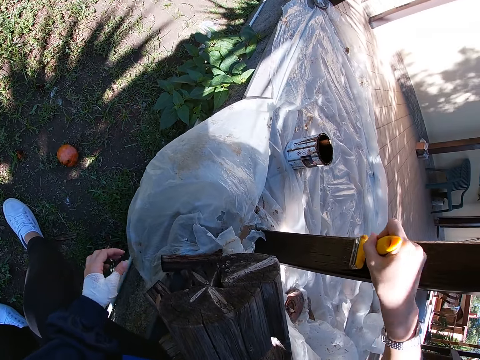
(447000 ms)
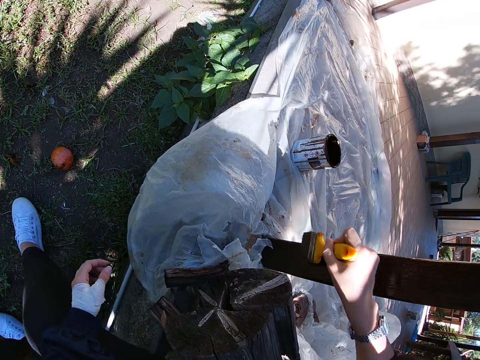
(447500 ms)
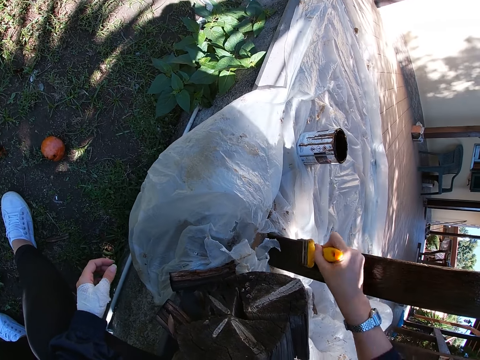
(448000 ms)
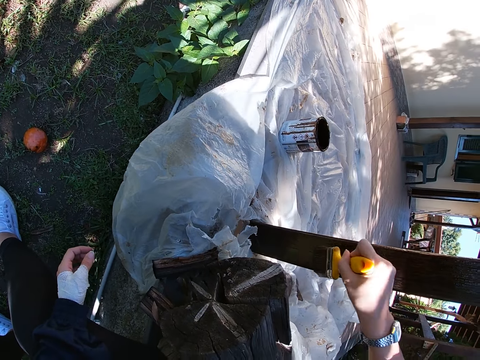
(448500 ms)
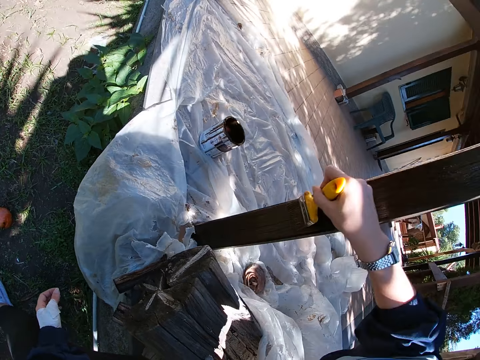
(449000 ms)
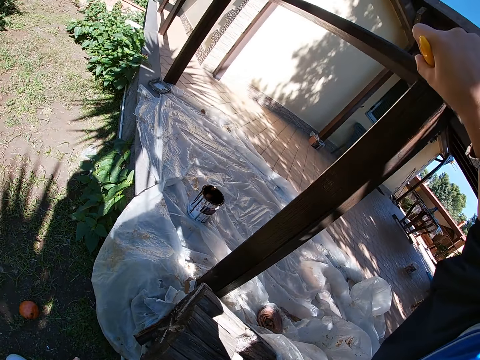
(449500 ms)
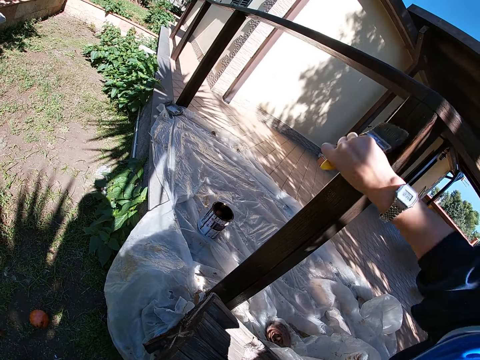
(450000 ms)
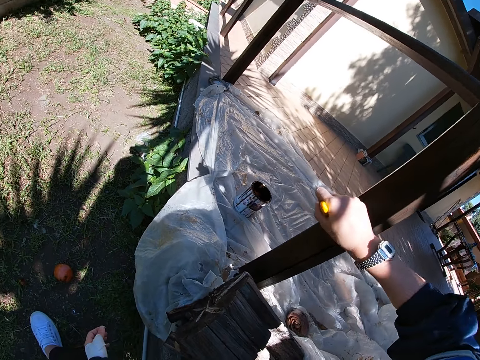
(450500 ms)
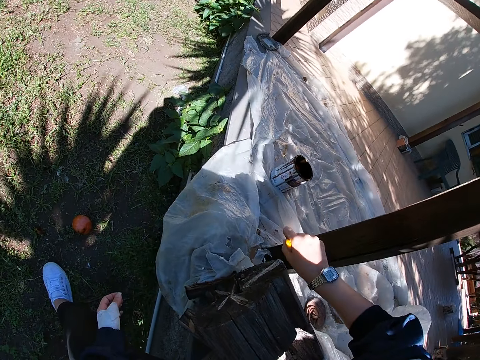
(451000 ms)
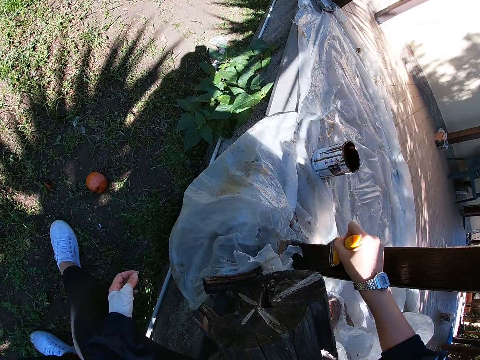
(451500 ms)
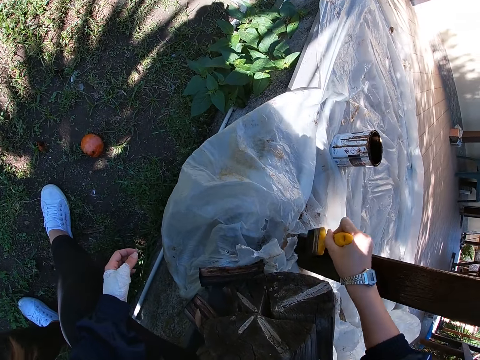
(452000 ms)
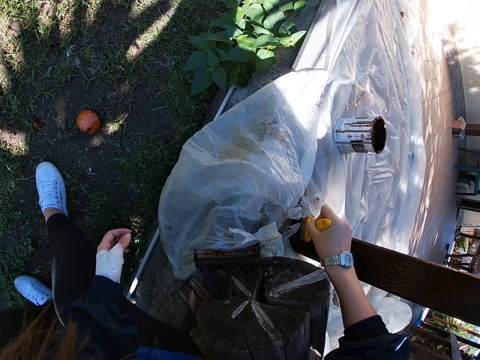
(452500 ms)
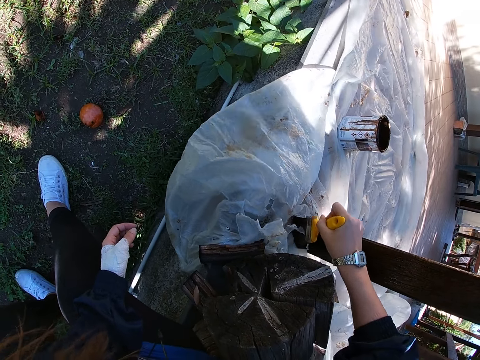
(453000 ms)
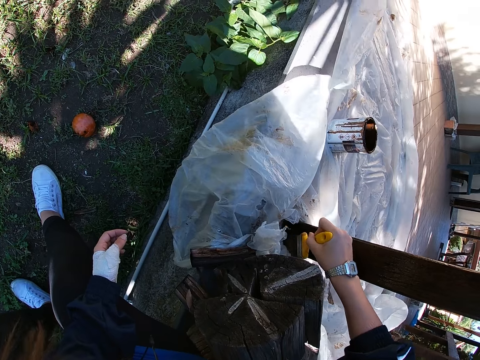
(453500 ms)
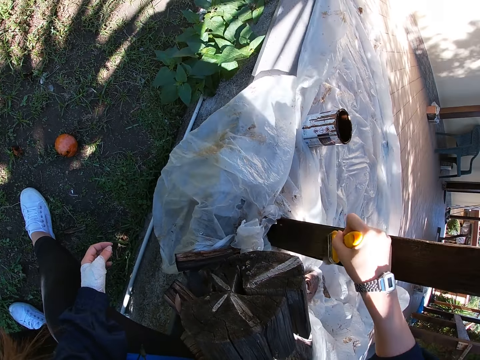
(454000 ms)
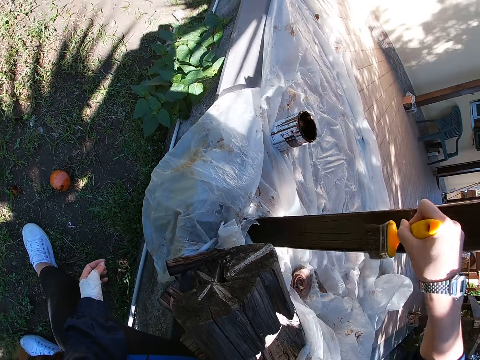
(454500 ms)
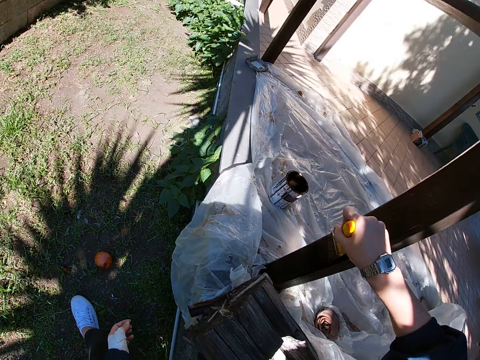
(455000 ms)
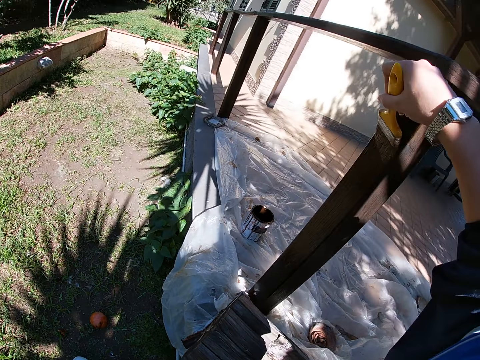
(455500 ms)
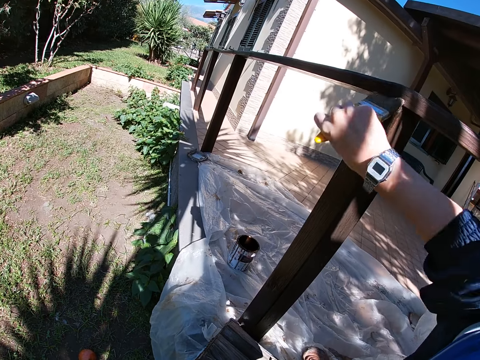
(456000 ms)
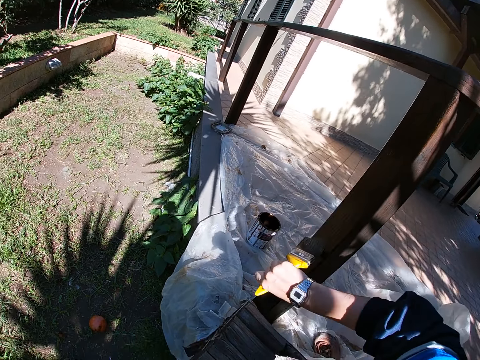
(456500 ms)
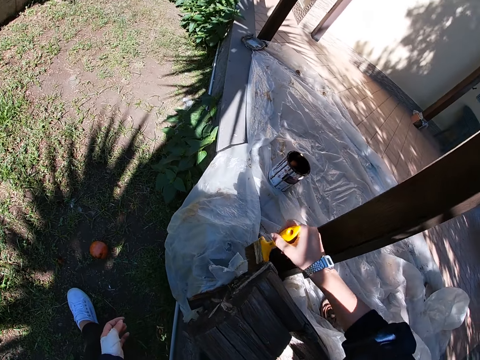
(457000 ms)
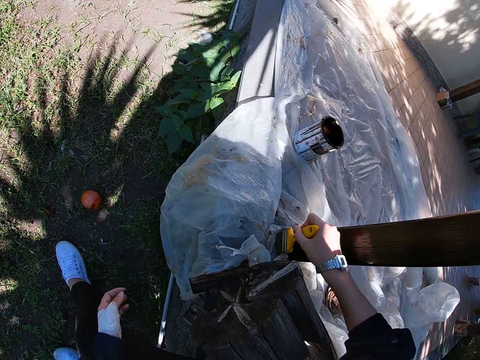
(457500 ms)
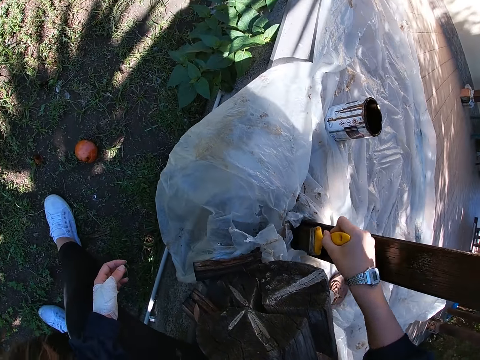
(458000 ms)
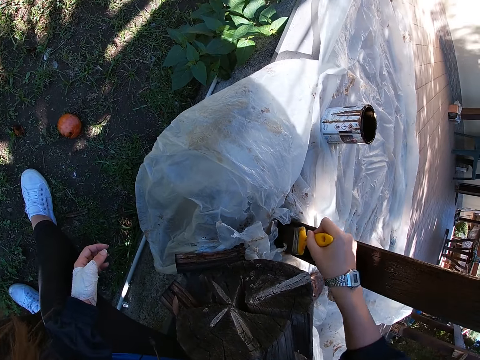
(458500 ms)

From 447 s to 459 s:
The camera wearer paints the frame of wood.

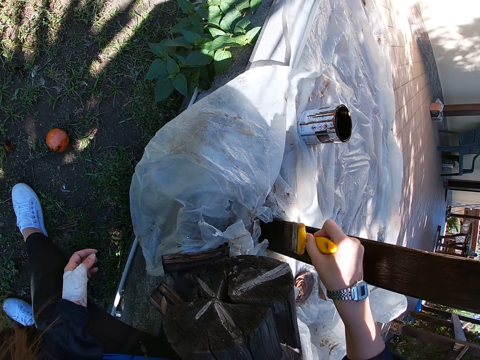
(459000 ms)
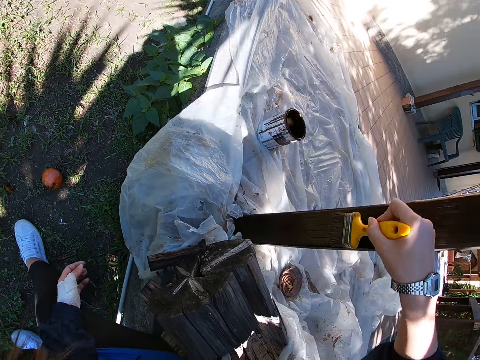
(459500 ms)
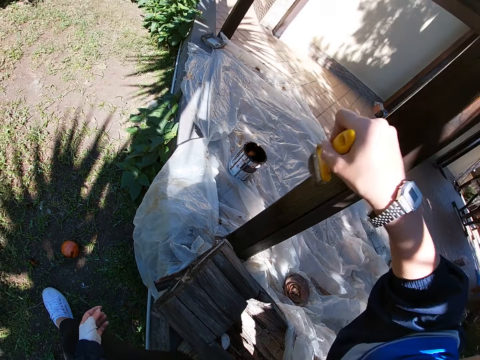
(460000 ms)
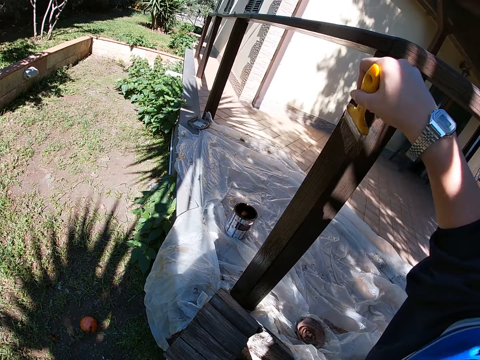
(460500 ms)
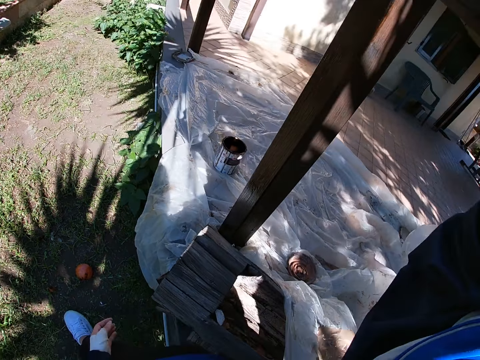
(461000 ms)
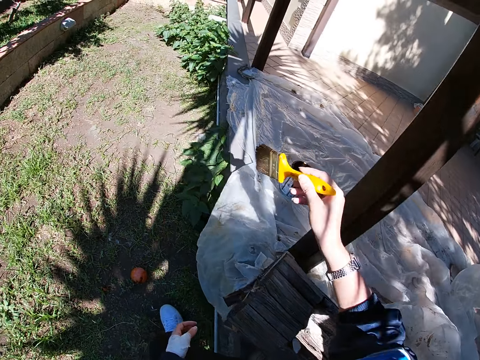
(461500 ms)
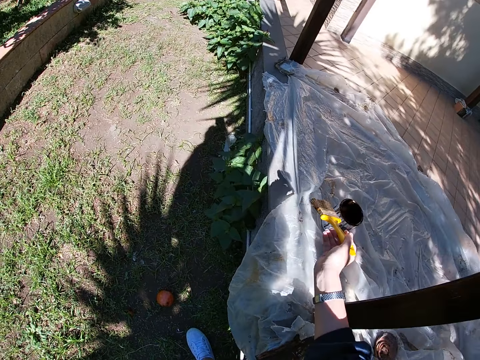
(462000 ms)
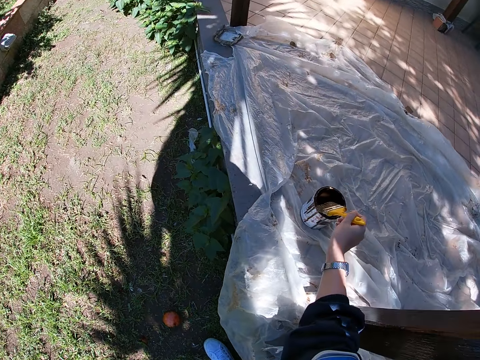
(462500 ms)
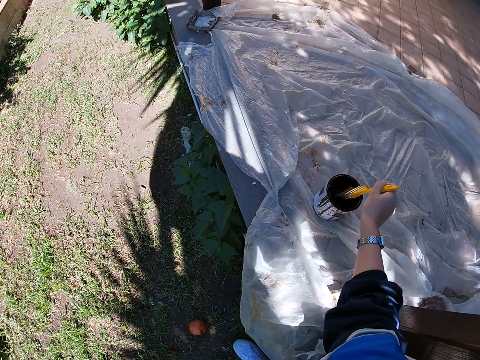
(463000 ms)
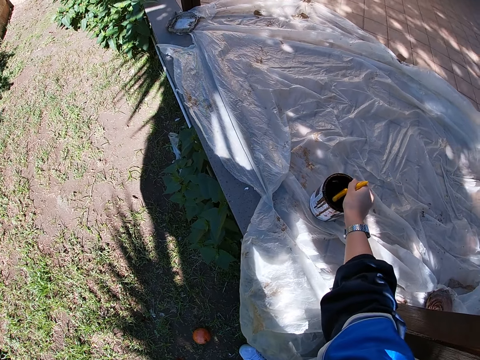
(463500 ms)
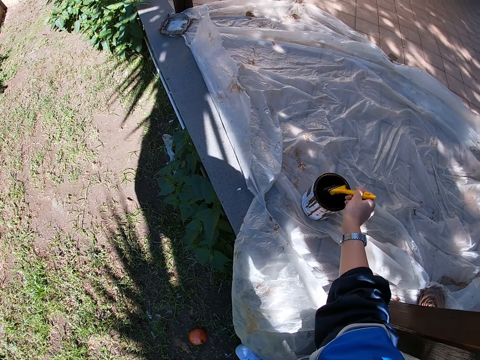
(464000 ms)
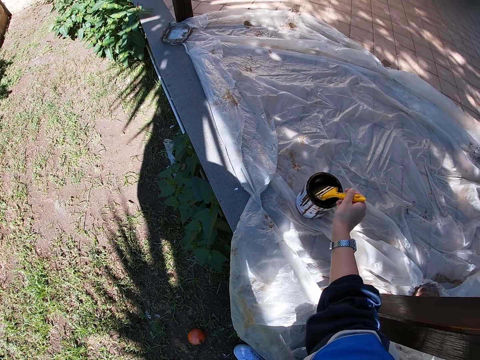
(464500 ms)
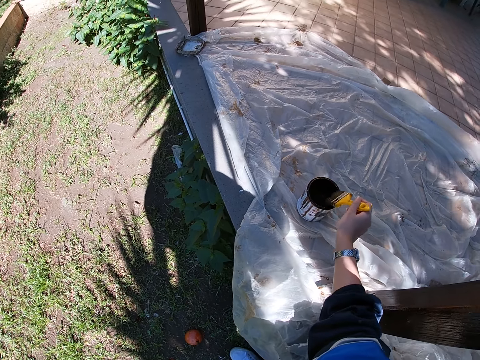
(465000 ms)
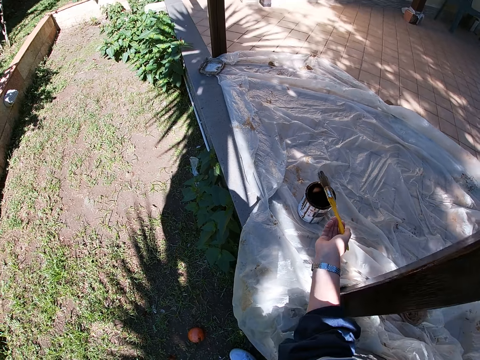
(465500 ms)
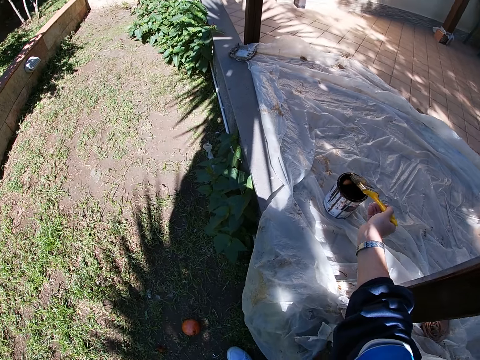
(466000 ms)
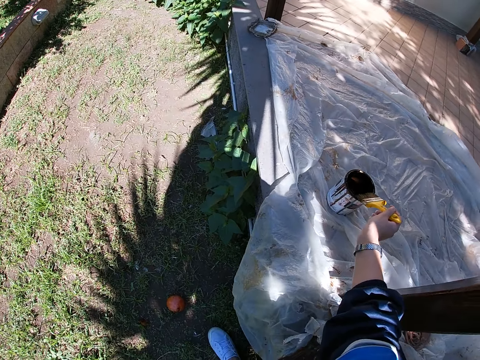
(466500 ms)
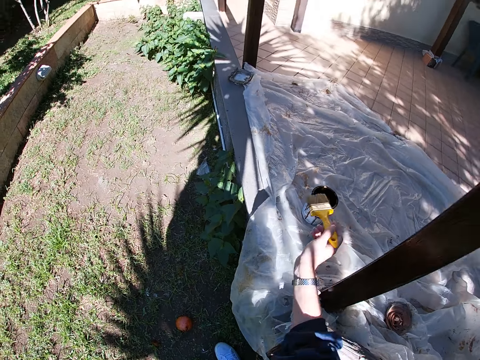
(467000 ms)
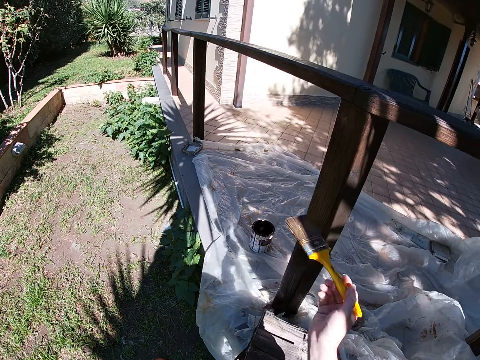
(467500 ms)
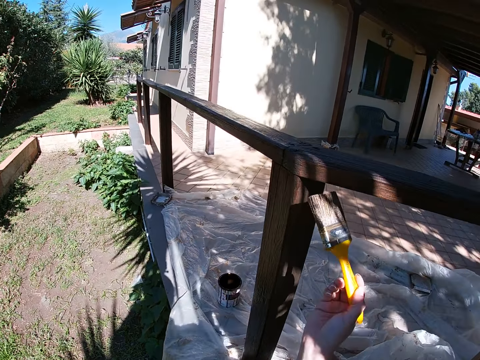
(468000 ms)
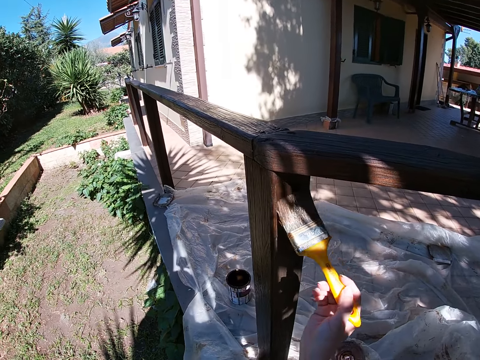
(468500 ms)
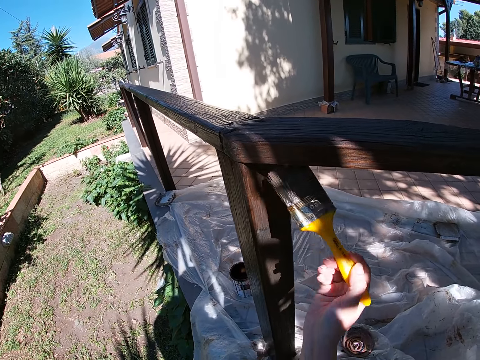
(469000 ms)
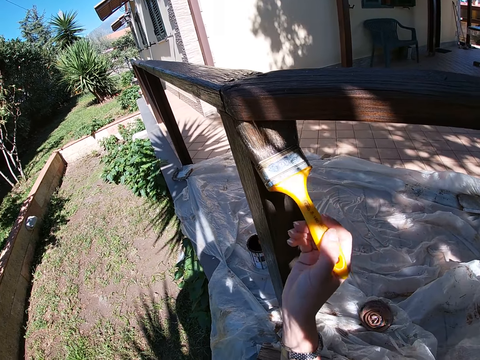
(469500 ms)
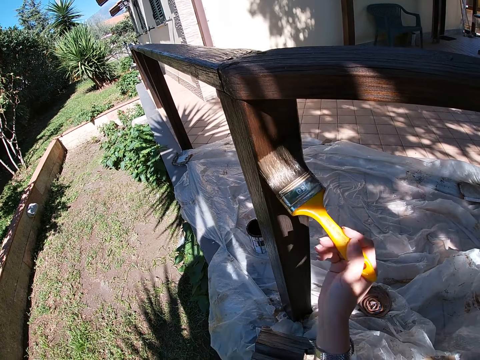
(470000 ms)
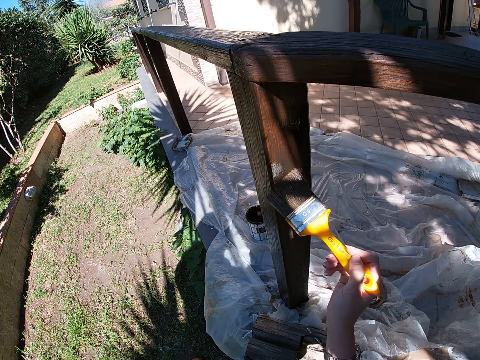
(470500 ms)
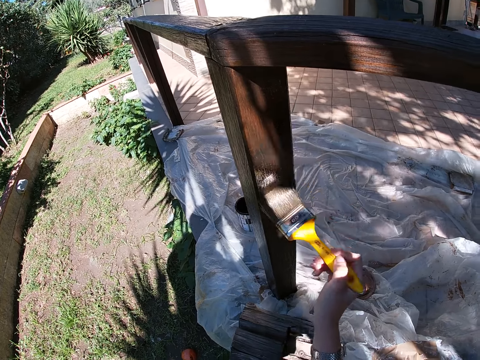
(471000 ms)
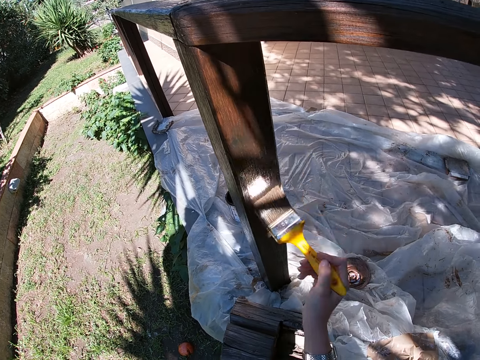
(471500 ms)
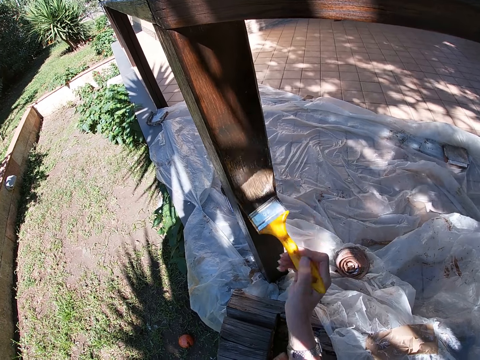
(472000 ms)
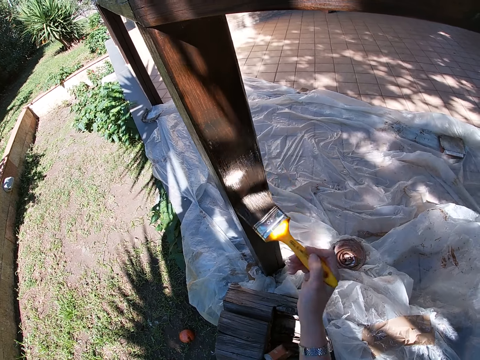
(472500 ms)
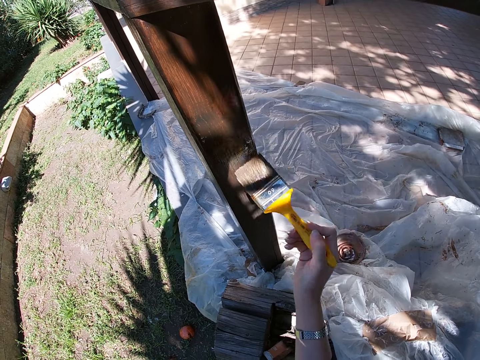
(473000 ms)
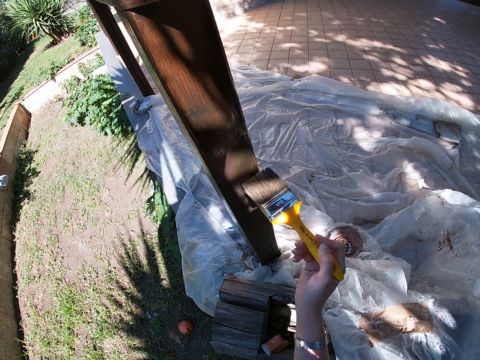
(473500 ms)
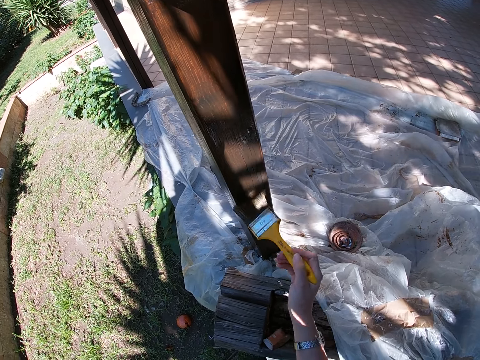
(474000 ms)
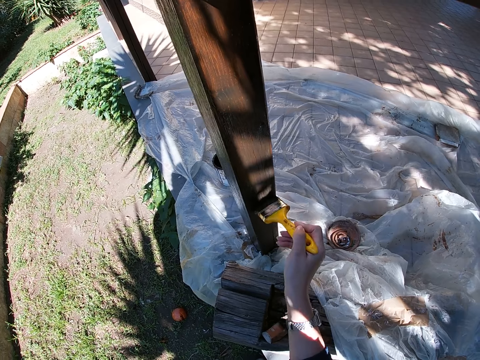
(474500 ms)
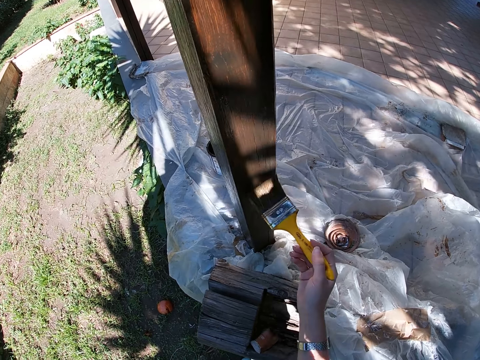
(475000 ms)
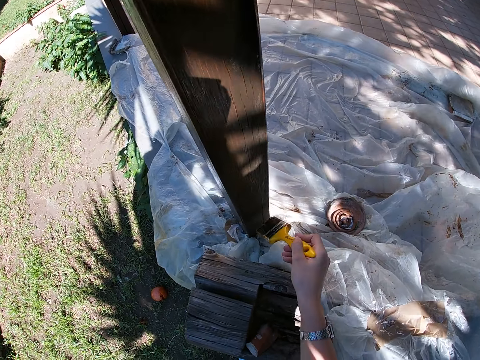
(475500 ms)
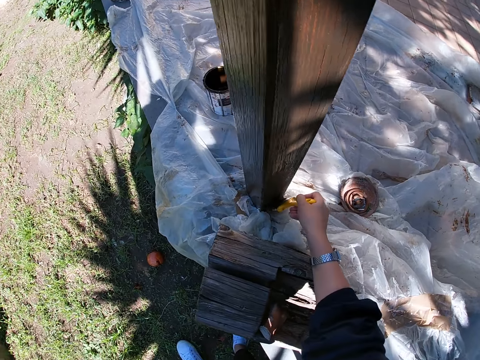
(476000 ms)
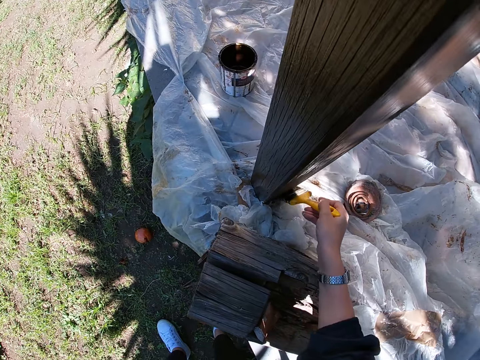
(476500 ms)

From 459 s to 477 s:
The camera wearer stops painting the frame of wood. She stands up. She dips the paint brush in her right hand into the paint container. She takes out the paint brush from the paint container. She cleans the bristles of the paint brush on the edge of the paint container. She drips off paint from the paint brush. She paints the wooden balcony rail with the paint brush in her right hand.
